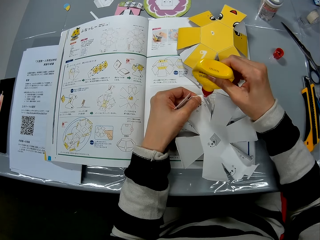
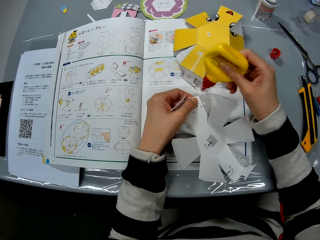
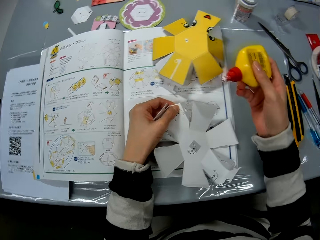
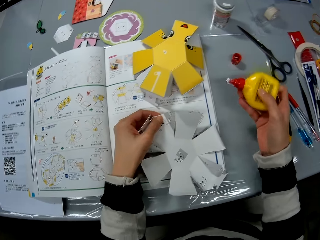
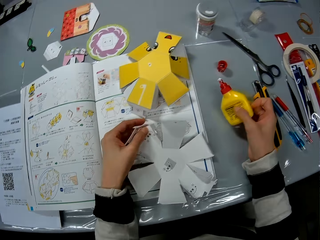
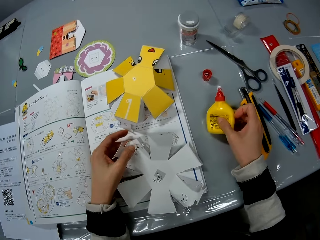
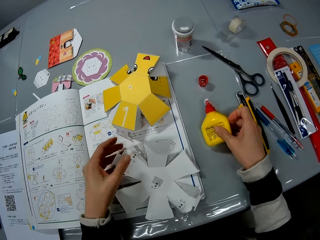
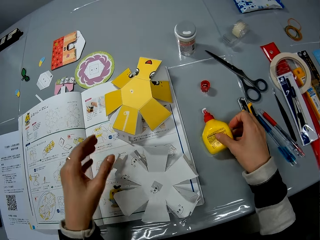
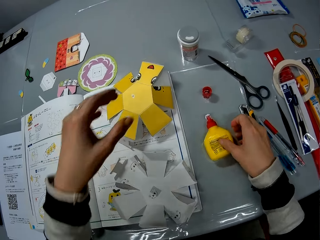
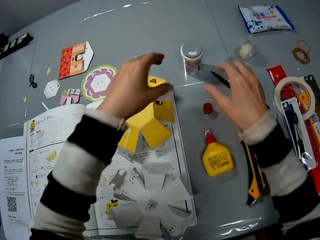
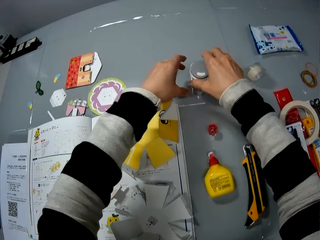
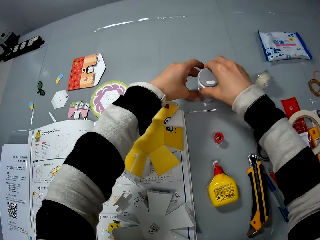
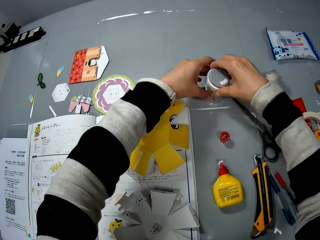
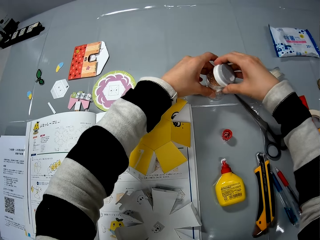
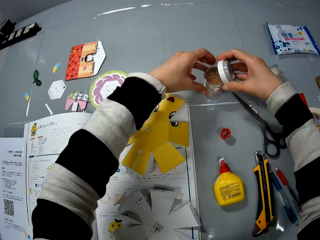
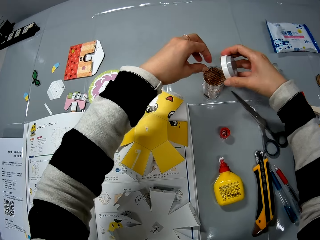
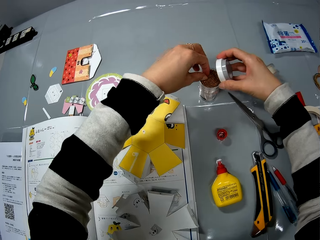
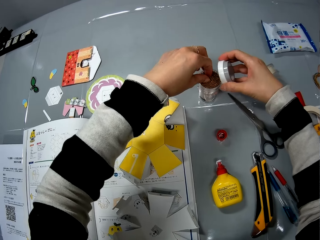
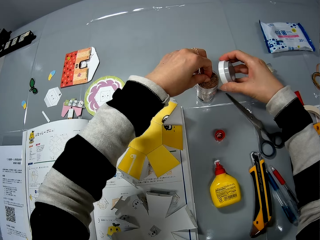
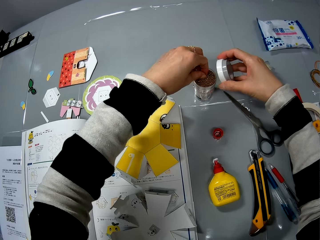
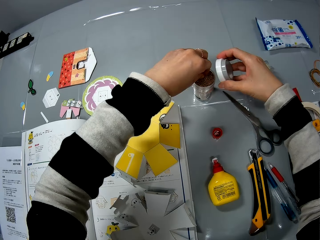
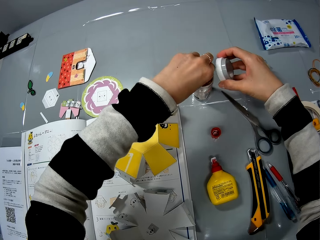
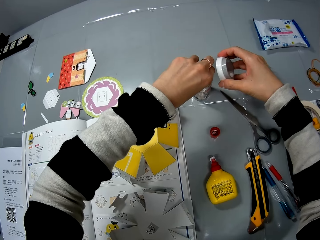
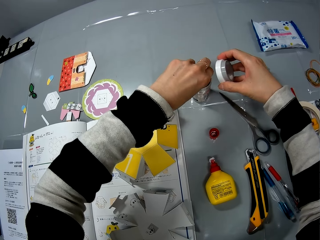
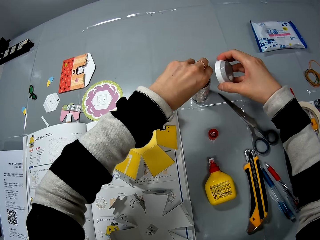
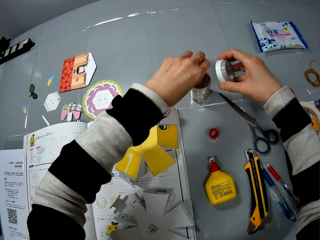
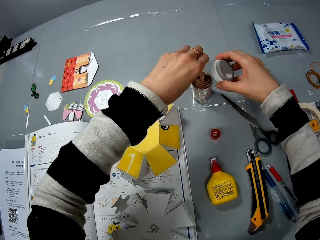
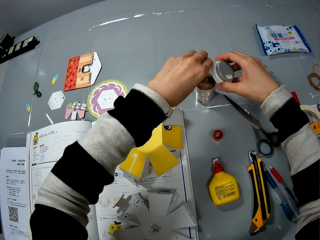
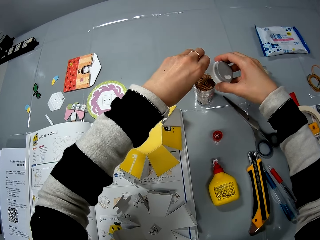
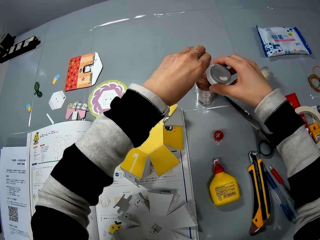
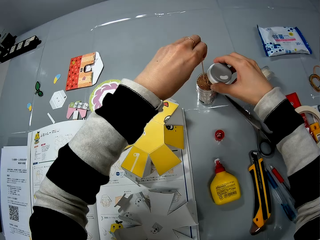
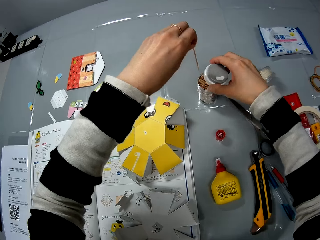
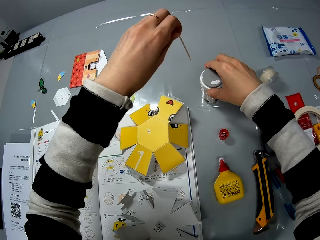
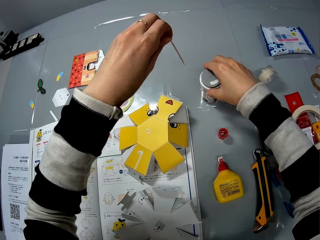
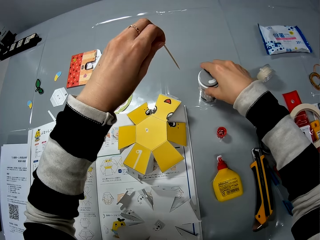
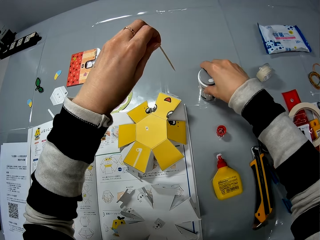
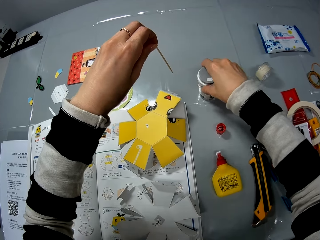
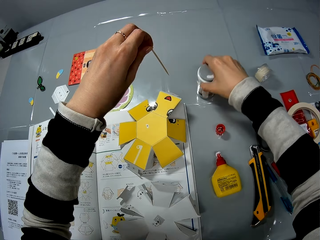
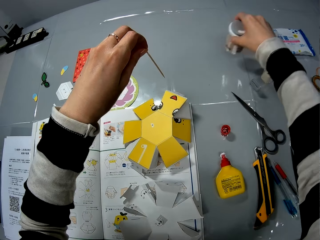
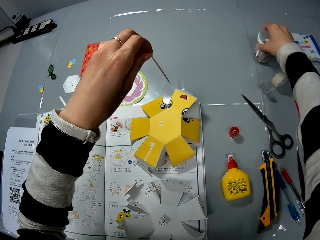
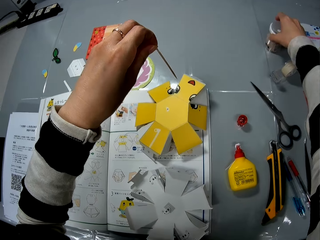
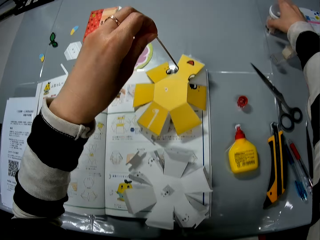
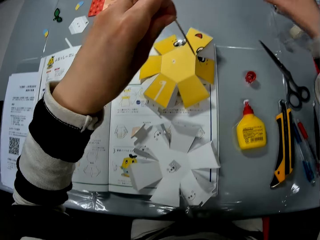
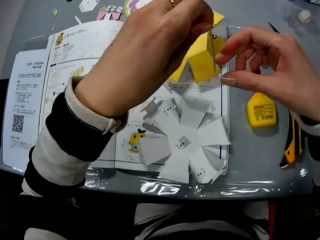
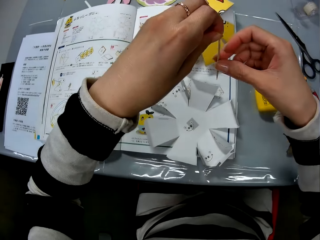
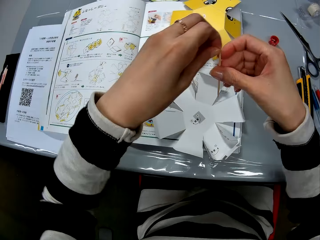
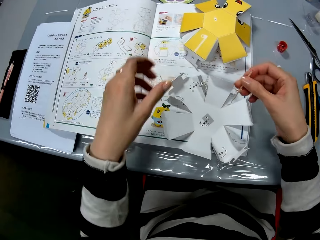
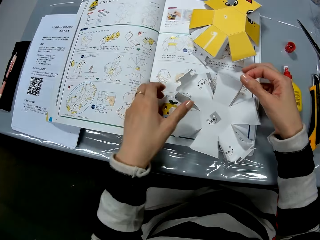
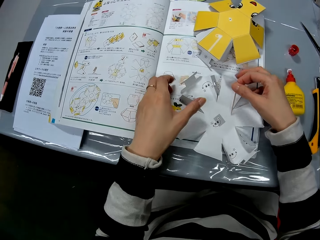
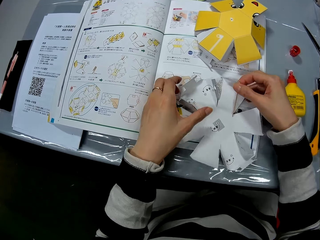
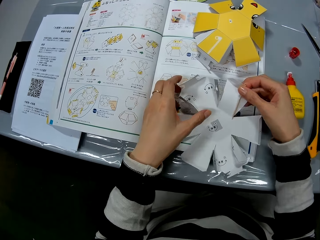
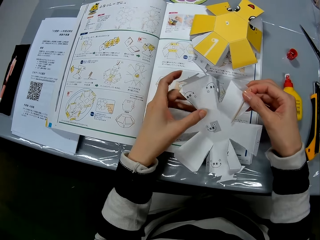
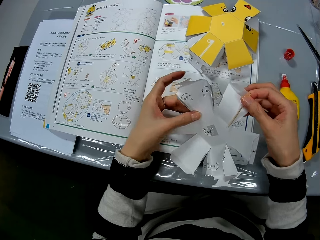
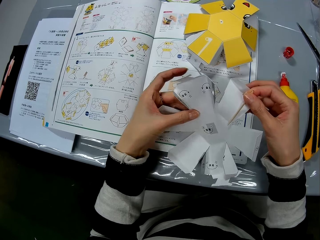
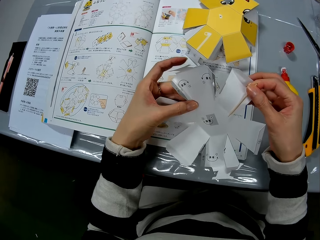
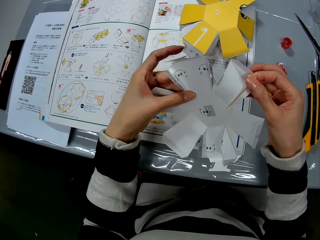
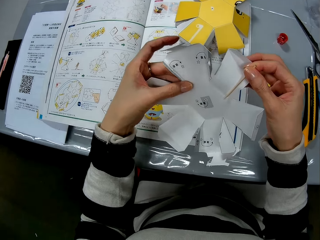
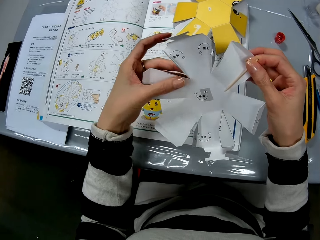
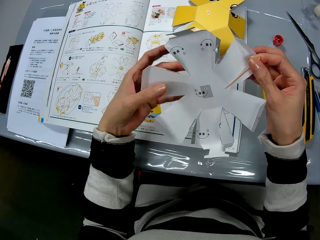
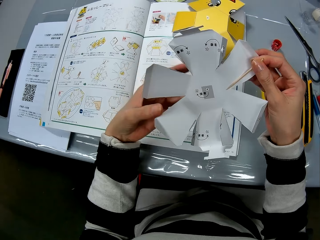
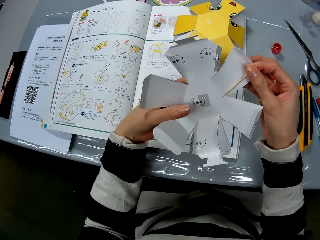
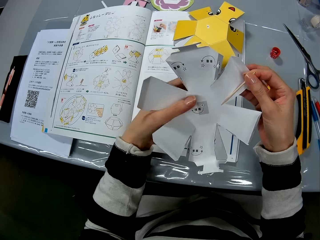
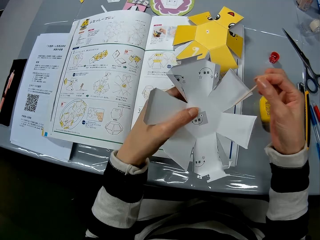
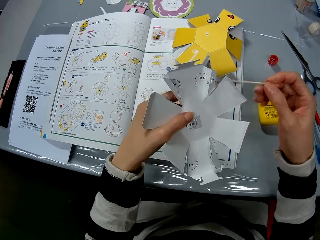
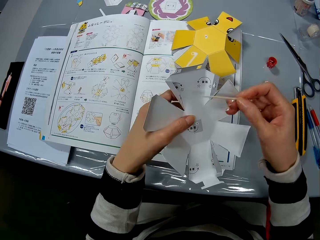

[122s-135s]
The camera wearer drops the glue bottle on the table. She puts the crafting paper on the table. She opens the stick can on the table. She removes a stick from the stick can. She covers the stick can on the table. She moves the stick can forward on the table. She transfers the stick from her left hand to her right hand. She lifts up the craft paper from the table.

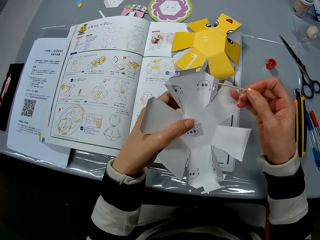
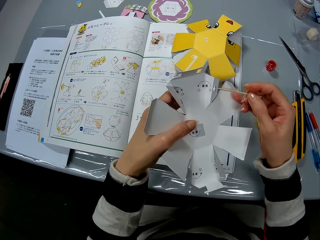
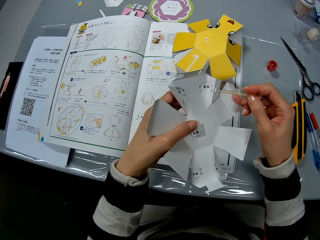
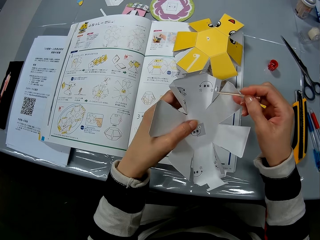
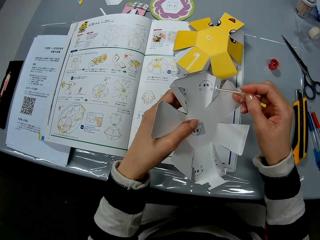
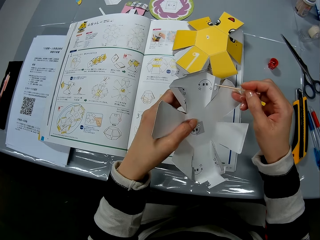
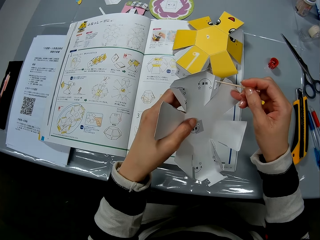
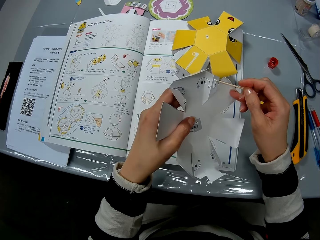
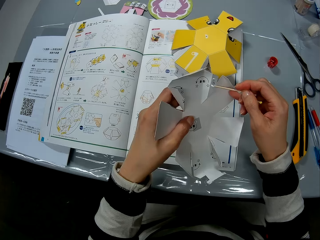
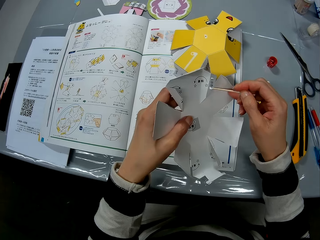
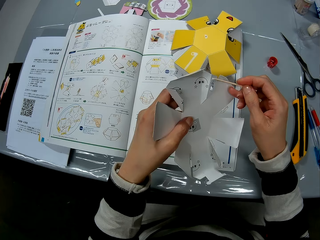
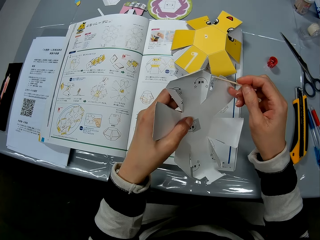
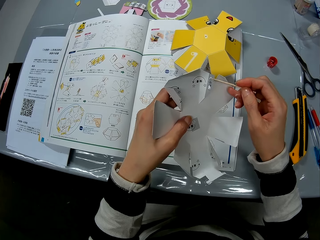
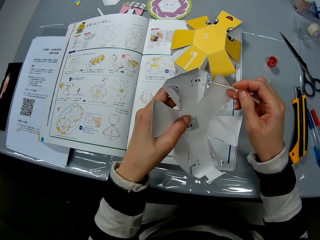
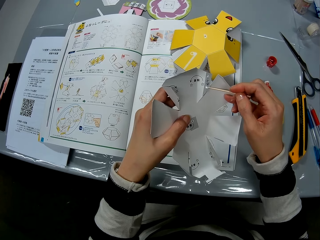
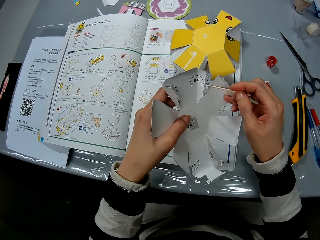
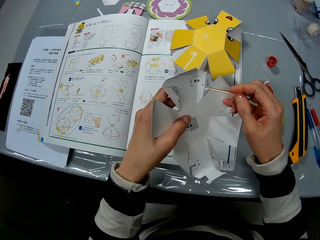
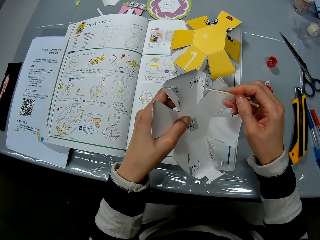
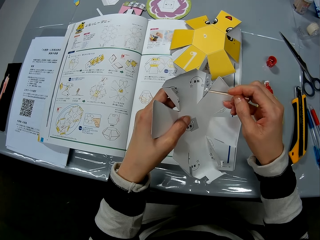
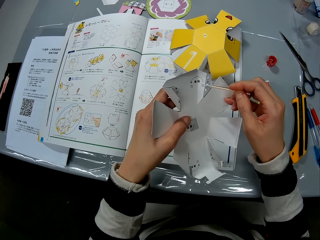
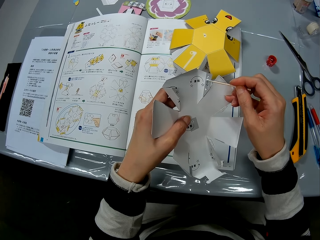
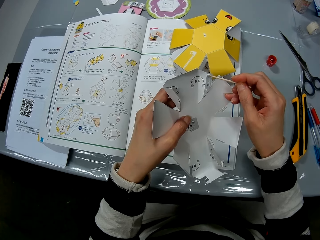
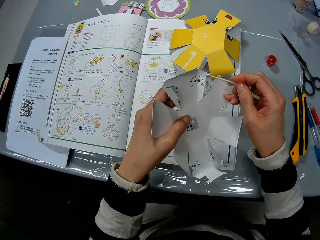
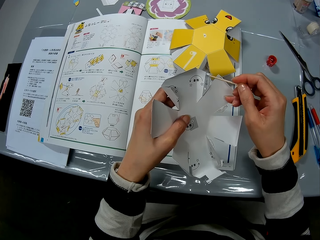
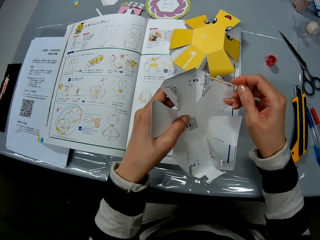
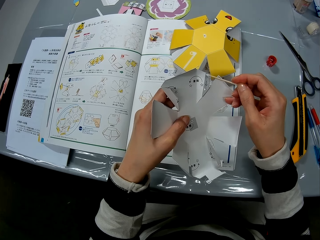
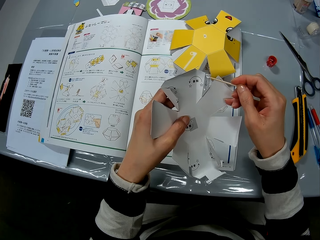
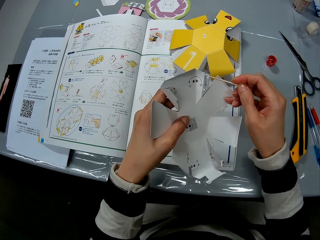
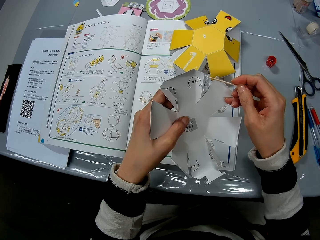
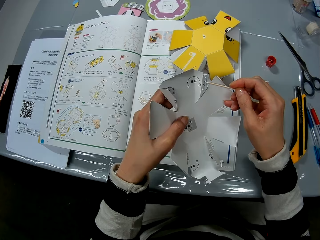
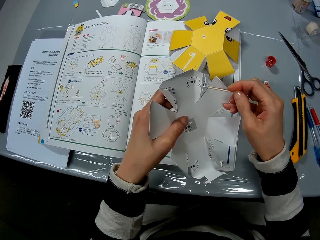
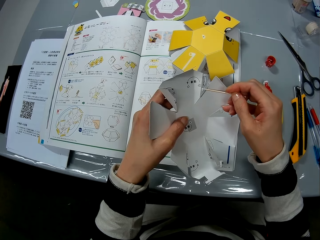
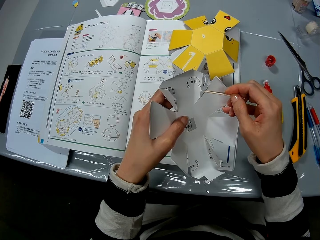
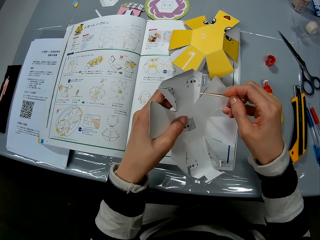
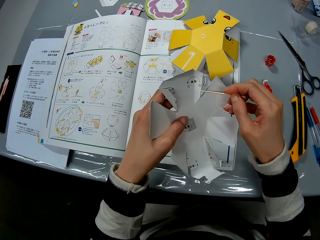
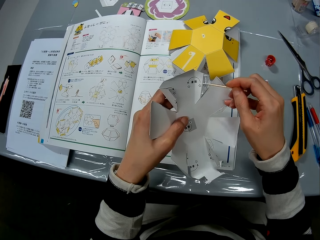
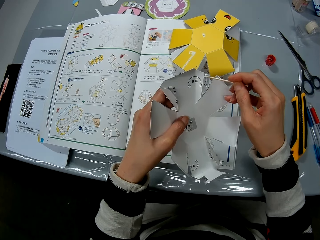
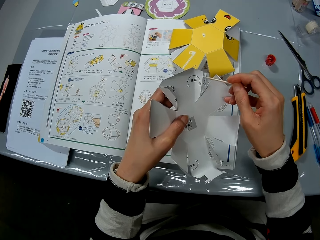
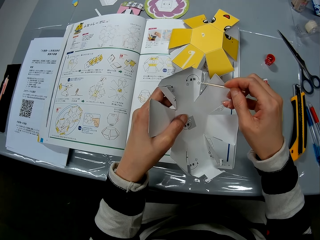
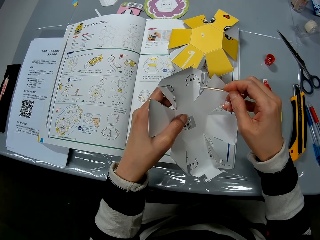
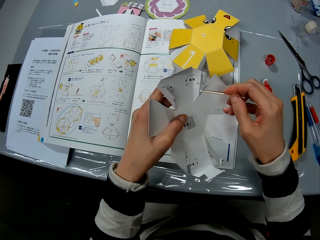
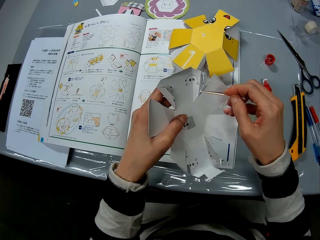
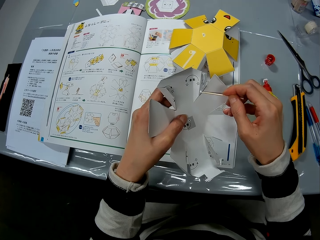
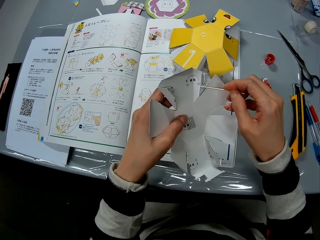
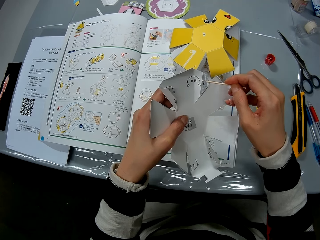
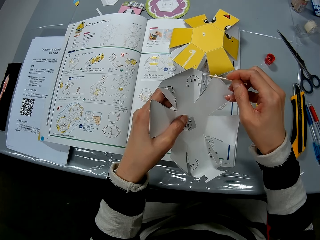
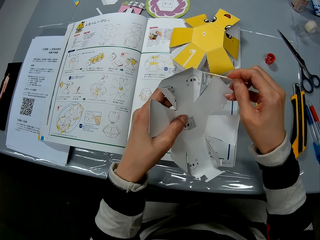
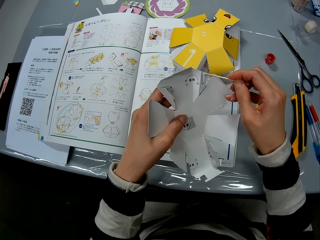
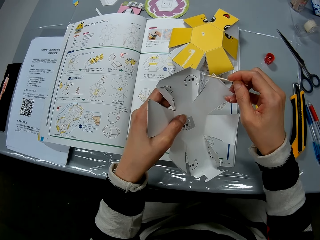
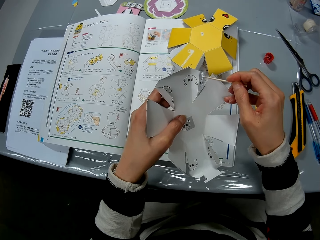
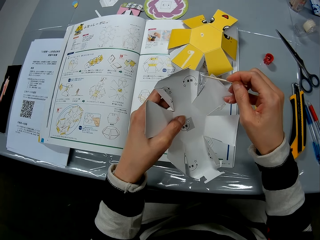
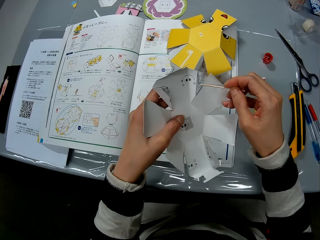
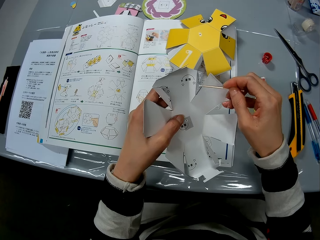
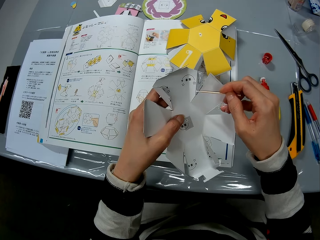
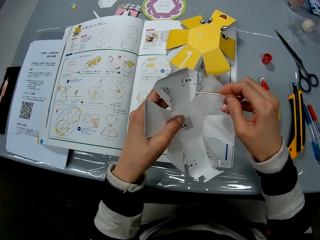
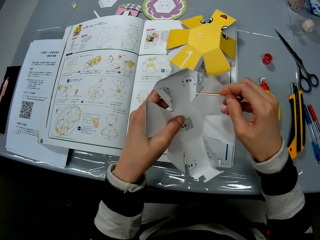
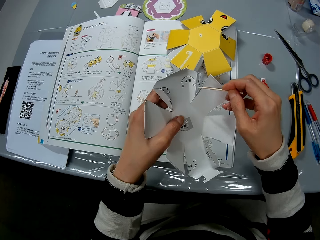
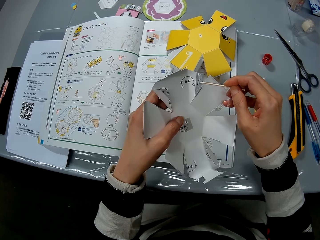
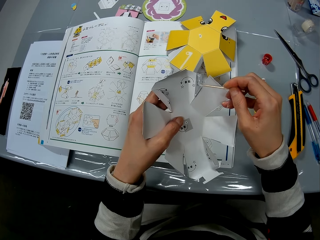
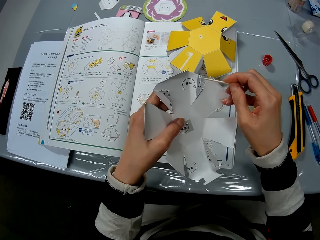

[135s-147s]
The camera wearer spreads the glue on the flap of the craft paper with the stick.
